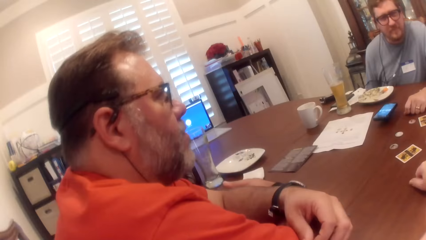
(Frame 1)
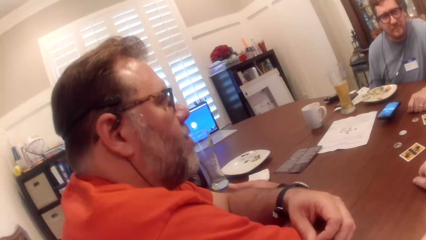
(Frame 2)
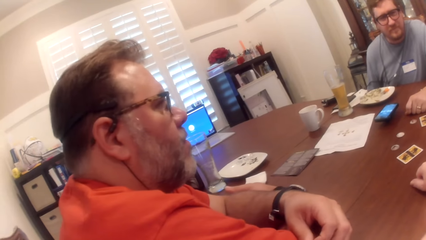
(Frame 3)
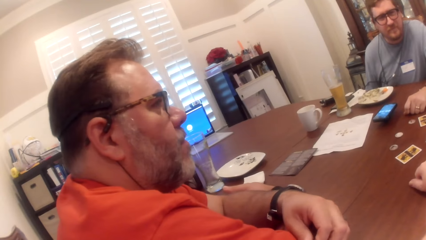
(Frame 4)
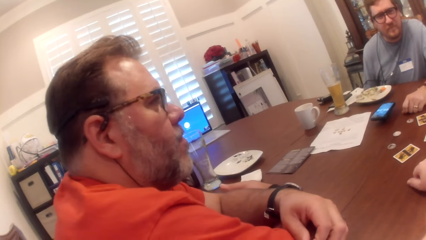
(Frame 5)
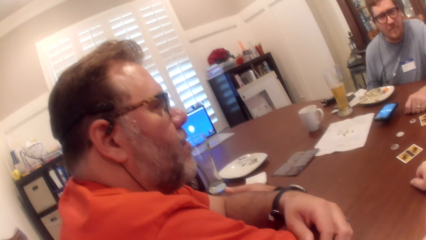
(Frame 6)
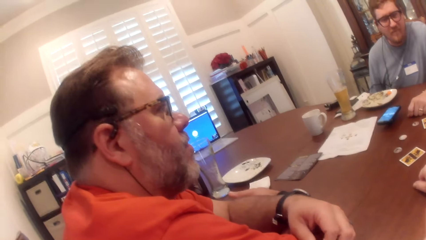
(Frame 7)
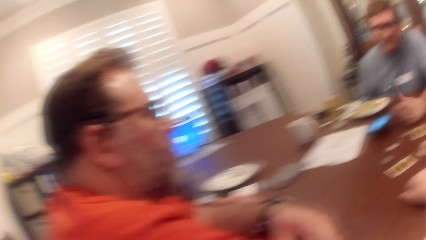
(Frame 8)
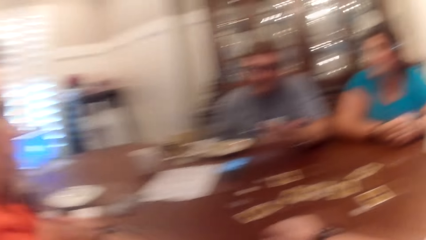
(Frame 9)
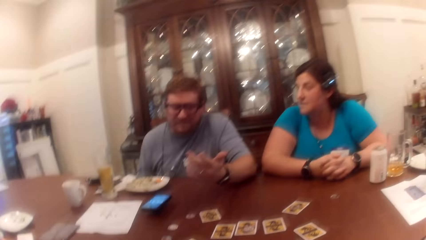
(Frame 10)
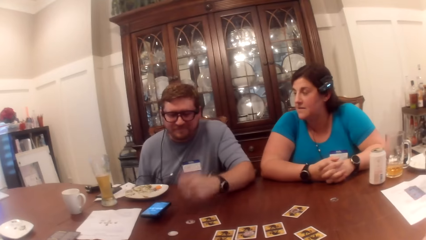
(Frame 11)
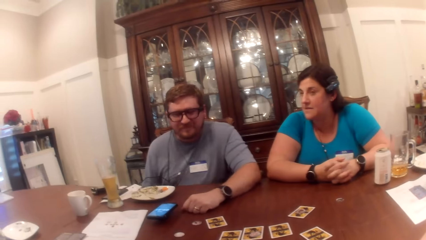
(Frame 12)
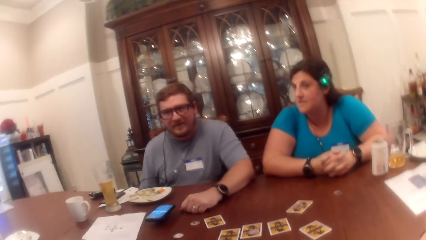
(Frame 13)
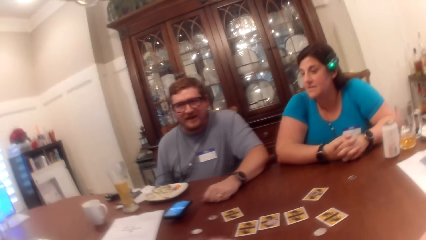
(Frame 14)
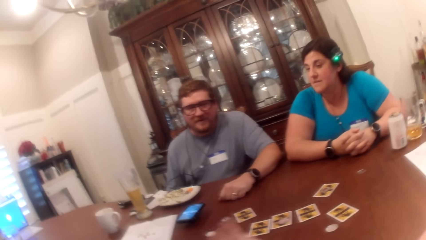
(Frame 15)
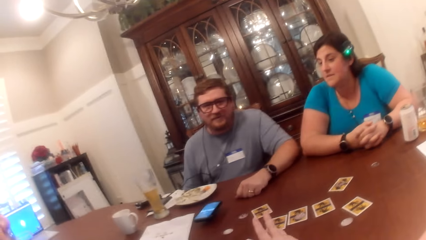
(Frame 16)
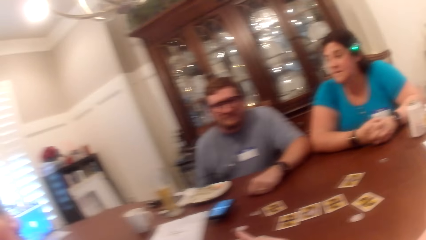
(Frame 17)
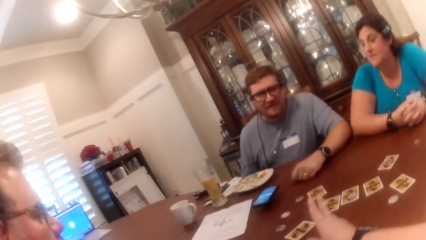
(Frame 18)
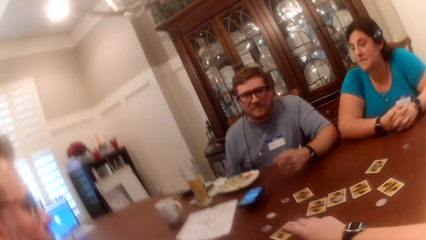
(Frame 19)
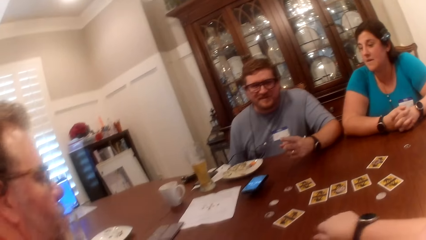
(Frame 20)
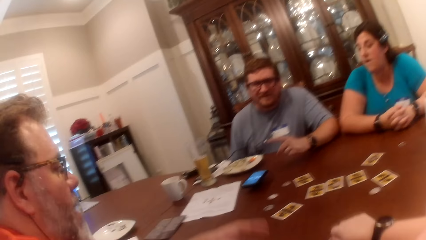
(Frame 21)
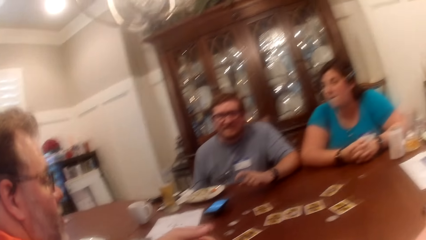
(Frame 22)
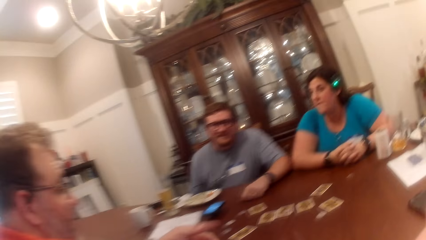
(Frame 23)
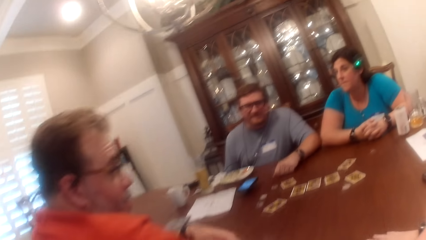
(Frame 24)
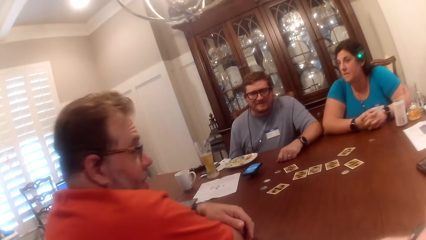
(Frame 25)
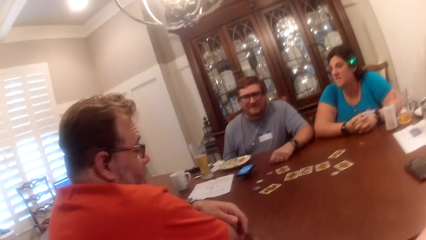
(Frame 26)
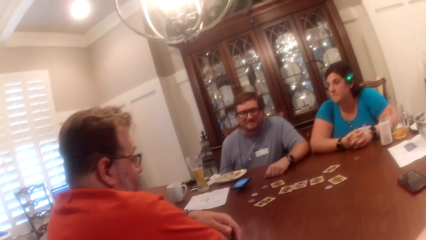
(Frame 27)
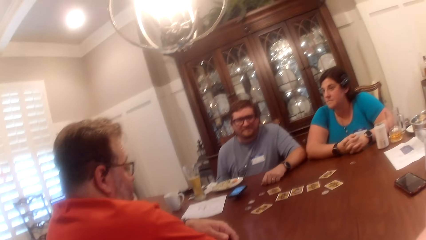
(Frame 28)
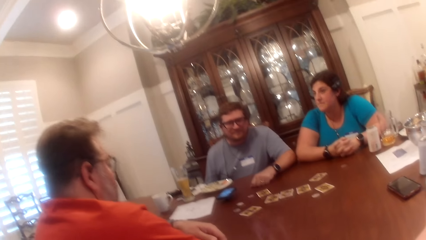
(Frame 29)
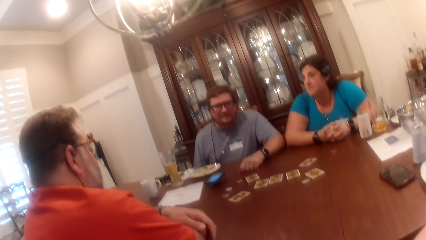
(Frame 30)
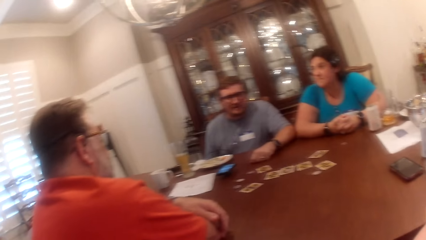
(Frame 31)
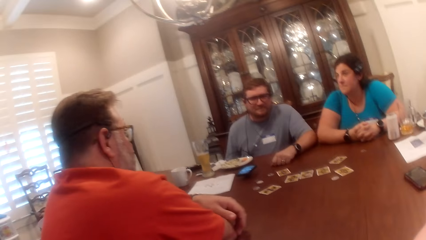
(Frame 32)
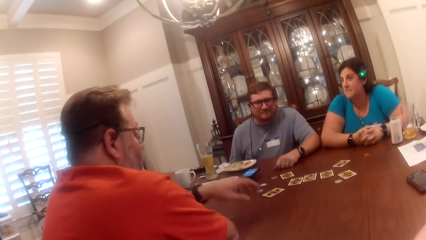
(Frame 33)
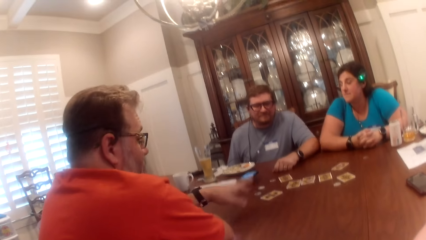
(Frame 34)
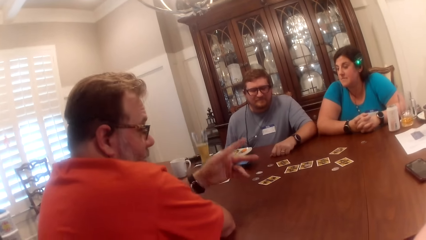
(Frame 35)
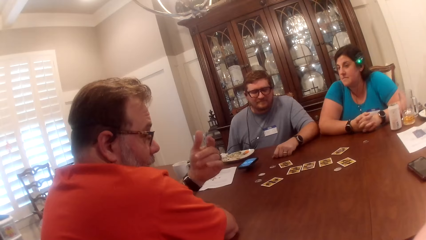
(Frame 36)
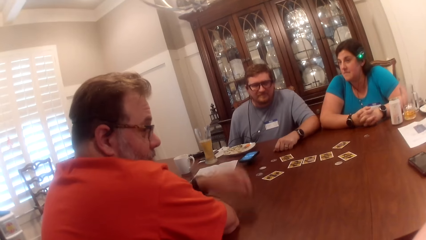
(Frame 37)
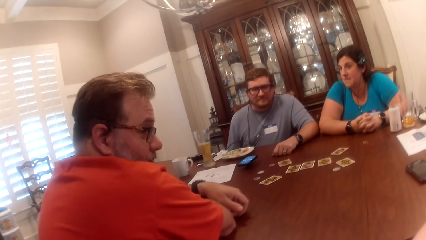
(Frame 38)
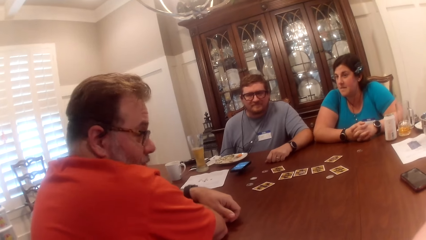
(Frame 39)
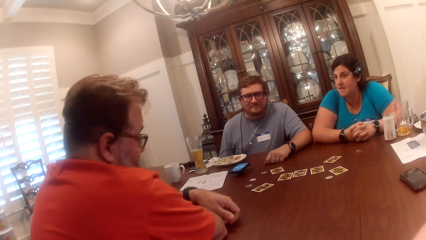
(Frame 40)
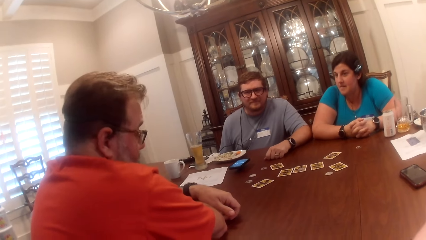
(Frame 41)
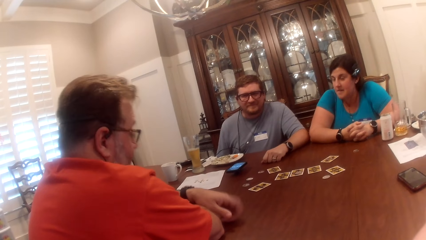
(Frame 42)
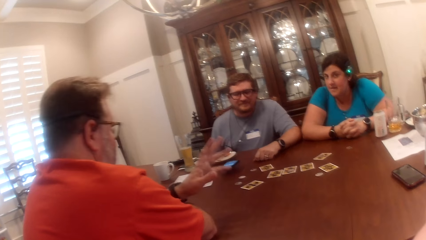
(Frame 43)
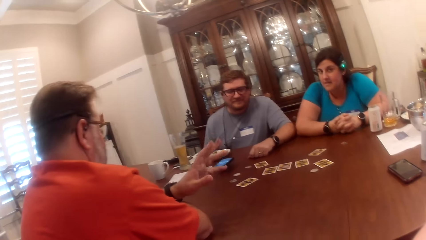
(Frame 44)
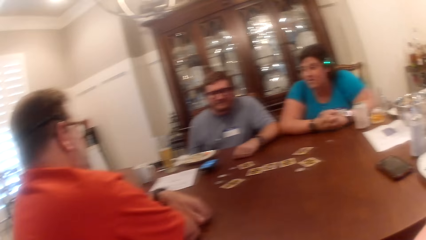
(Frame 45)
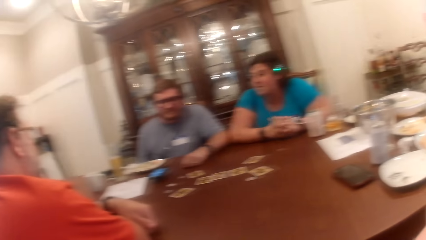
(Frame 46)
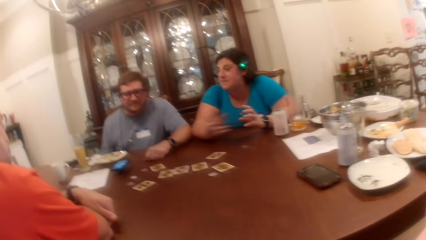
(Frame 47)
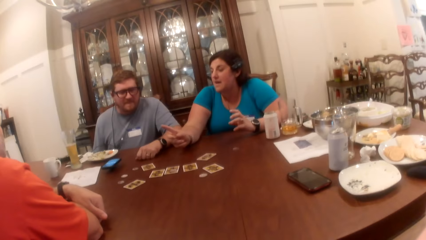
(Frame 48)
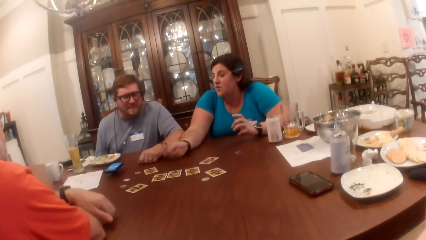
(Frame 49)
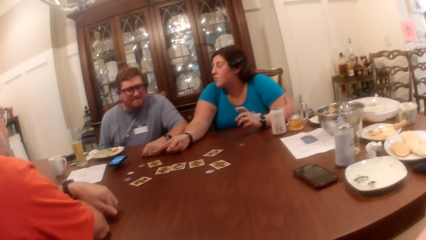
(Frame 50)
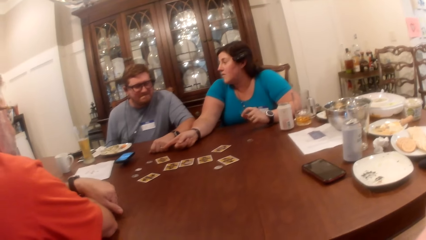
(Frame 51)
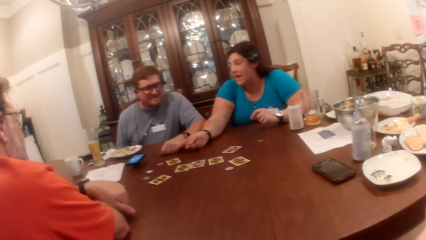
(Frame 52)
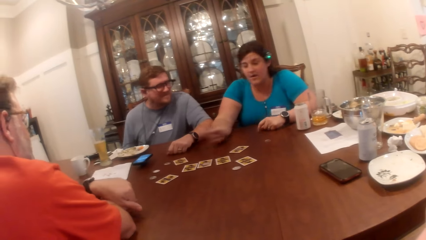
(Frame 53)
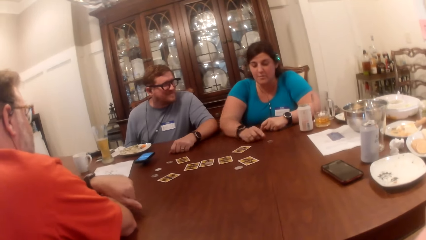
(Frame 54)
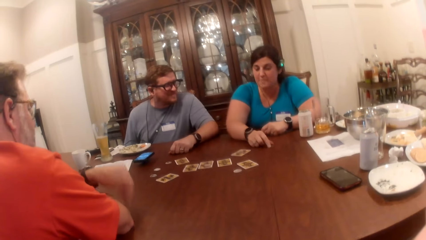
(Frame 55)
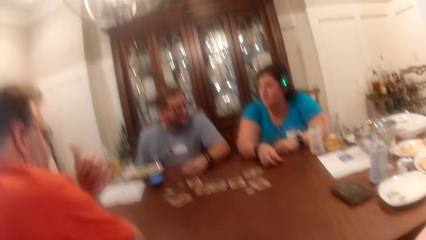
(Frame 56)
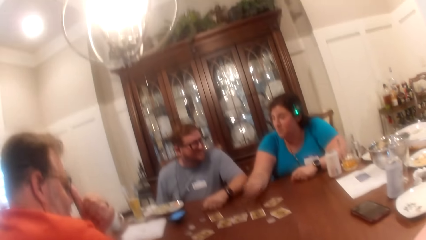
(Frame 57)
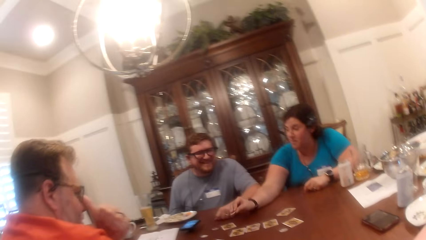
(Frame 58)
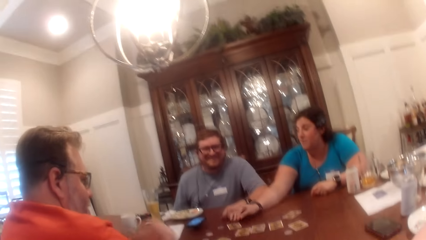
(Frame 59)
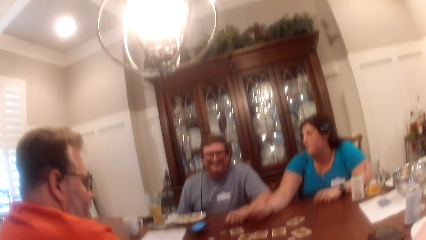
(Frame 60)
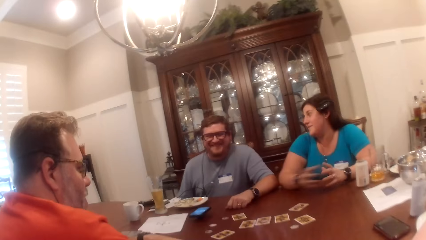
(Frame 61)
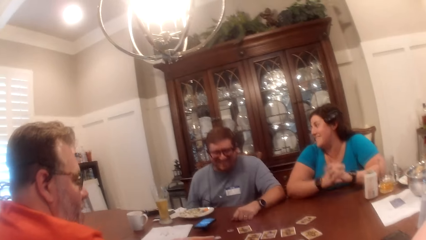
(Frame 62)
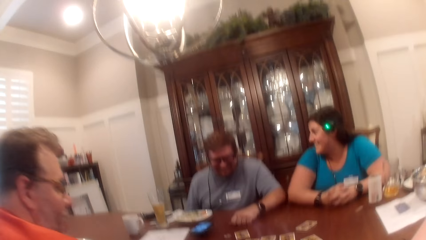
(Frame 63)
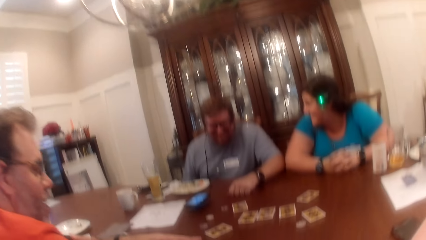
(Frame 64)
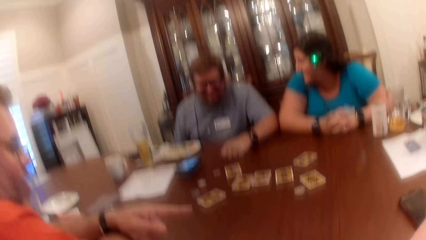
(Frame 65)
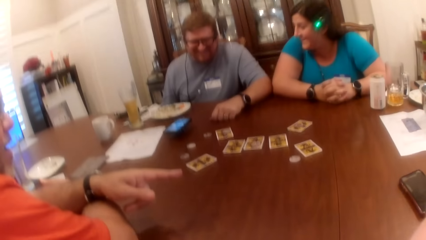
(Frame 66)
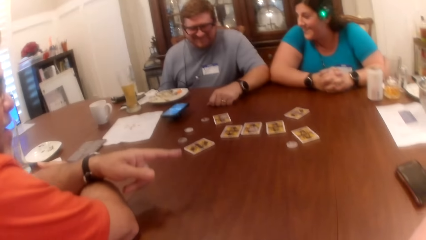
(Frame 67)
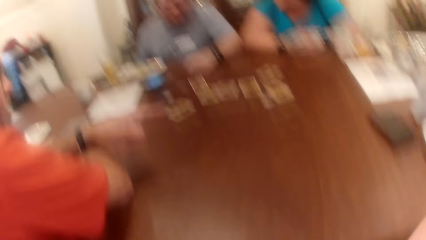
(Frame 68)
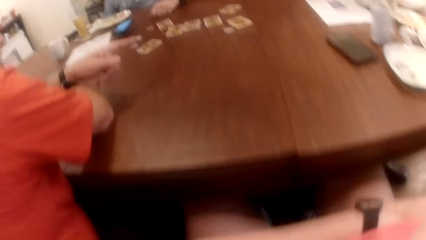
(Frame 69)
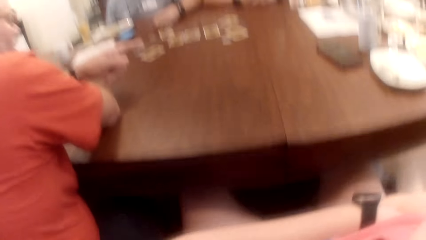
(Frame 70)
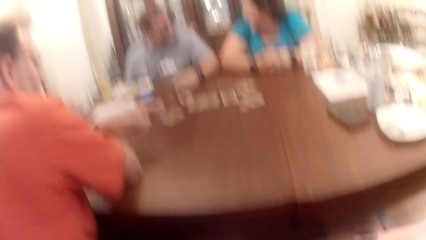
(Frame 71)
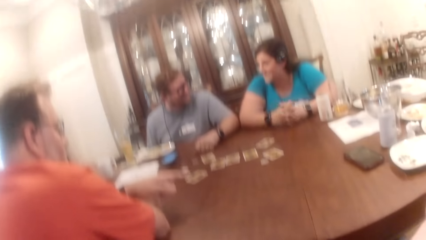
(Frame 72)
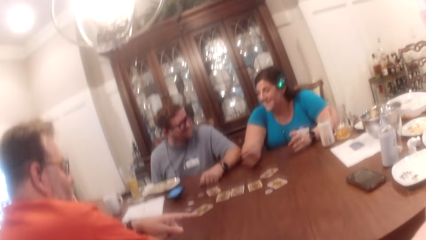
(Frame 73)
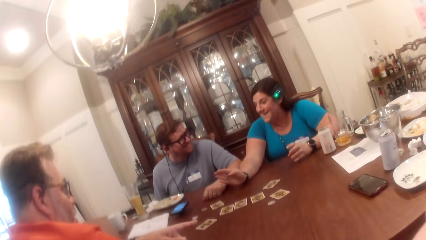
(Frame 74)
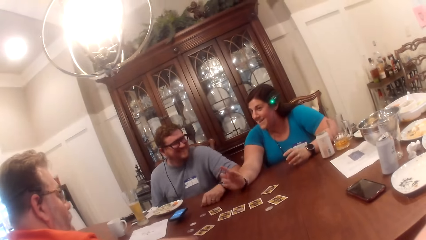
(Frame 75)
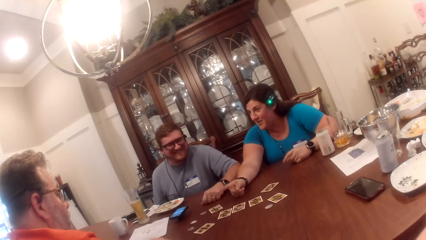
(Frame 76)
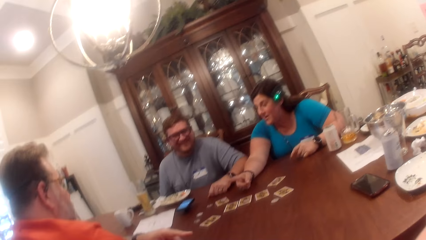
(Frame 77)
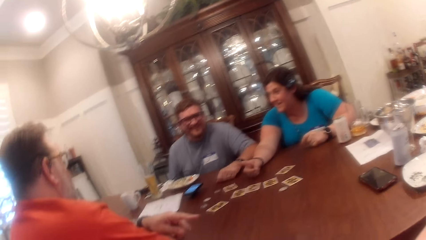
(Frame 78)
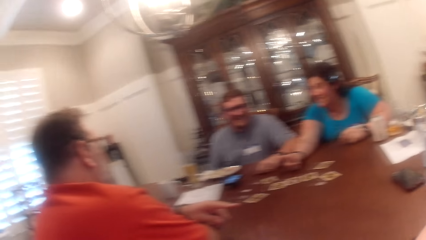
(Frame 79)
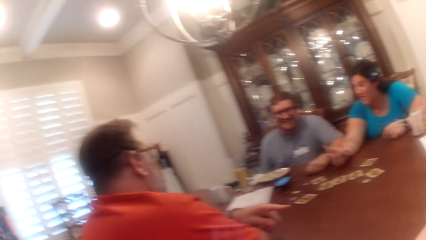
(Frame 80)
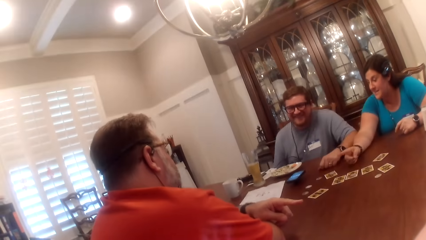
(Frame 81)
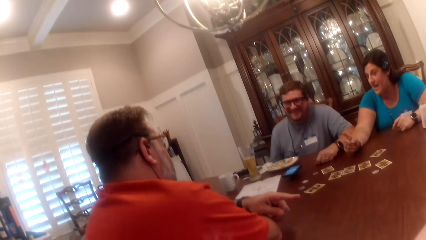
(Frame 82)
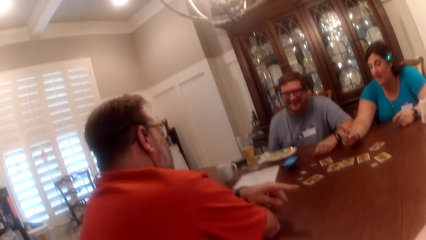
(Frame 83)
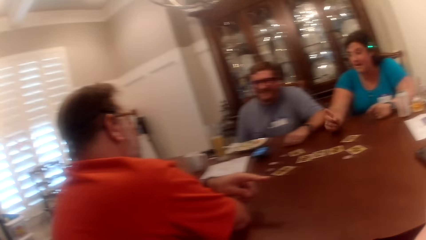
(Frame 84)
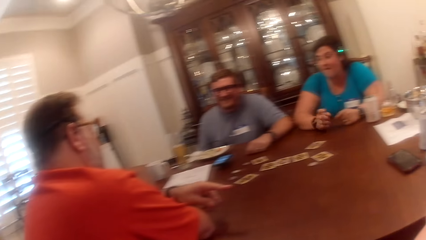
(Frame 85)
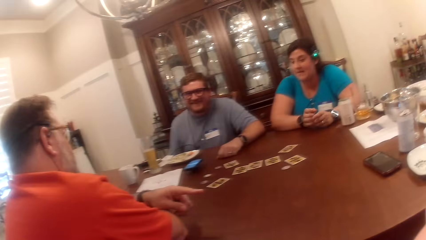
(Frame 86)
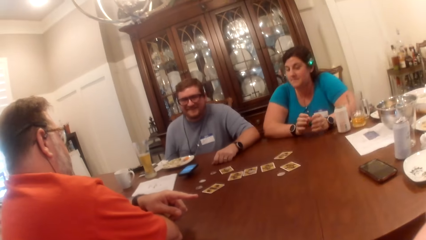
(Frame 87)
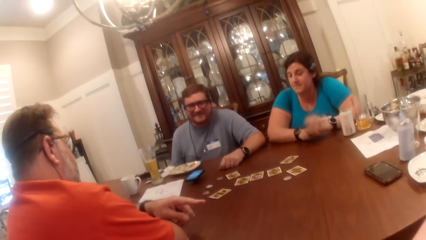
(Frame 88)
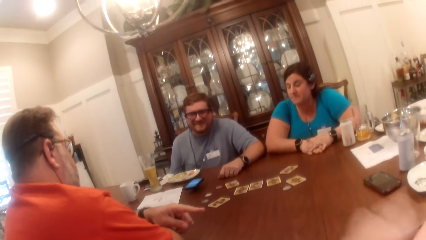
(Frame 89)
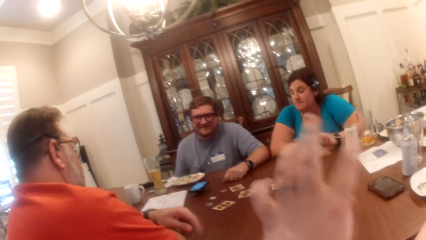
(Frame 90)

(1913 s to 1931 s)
A person lifts the hand. The person drops the hand on the table. The camera wearer converses with the person. Another person lifts the hand and talks to the first person and a woman. The other person places the hand on the table, lifts the hand, and places the hand on the table. The woman points at the other person. The woman moves a game piece on the table with her right hand. The woman picks up something and places the object on the table. The woman laughs. The woman points at the other person and converses with the other person.
